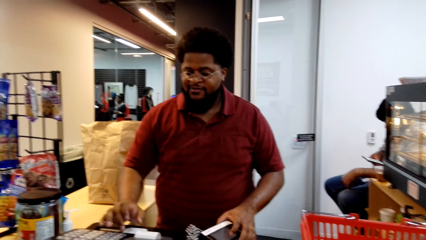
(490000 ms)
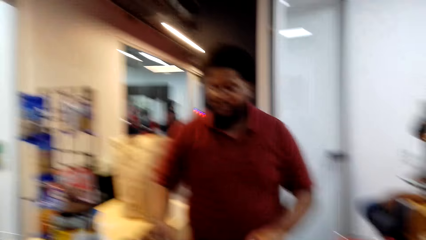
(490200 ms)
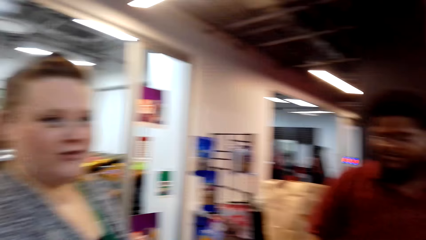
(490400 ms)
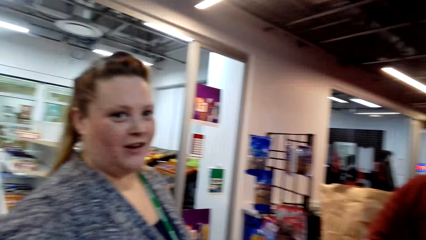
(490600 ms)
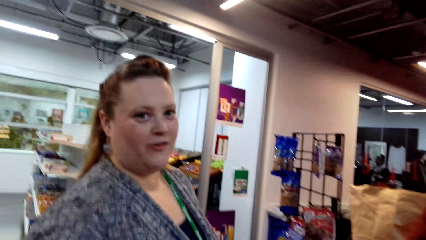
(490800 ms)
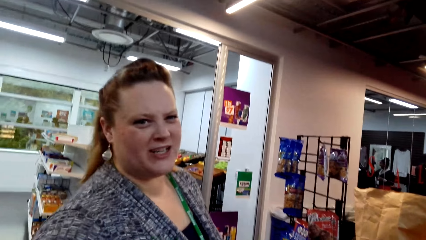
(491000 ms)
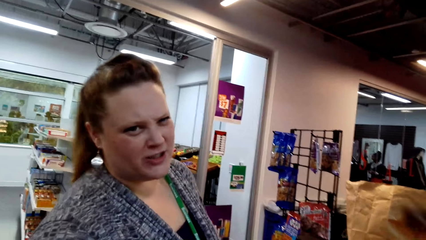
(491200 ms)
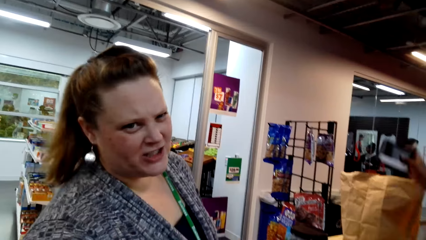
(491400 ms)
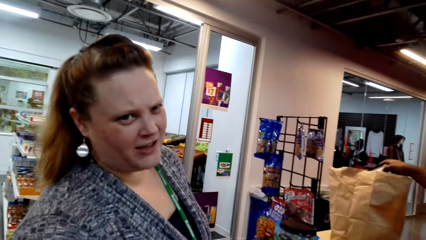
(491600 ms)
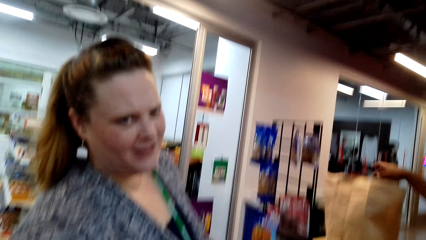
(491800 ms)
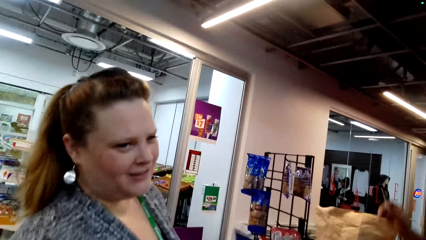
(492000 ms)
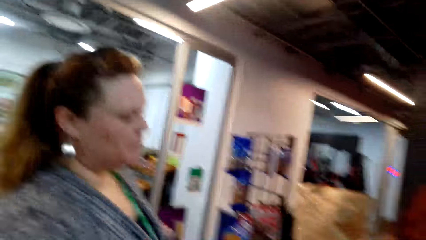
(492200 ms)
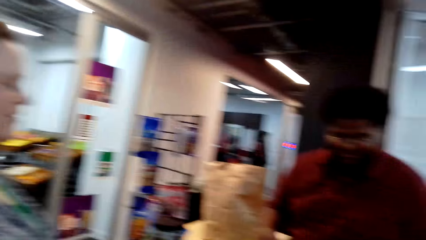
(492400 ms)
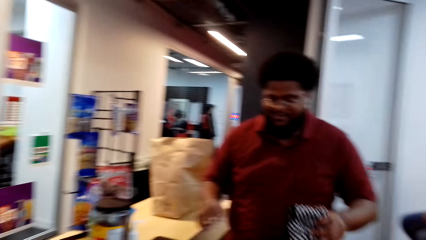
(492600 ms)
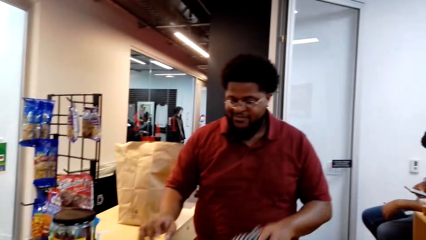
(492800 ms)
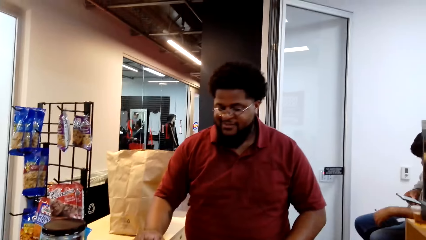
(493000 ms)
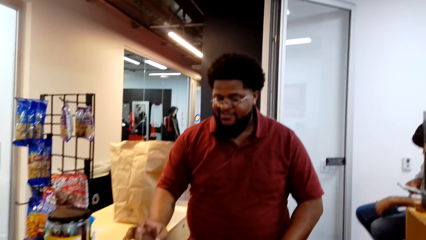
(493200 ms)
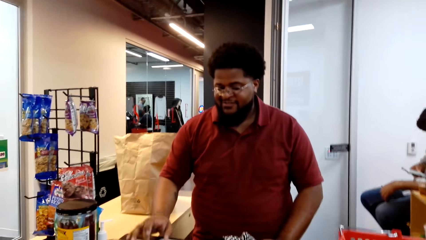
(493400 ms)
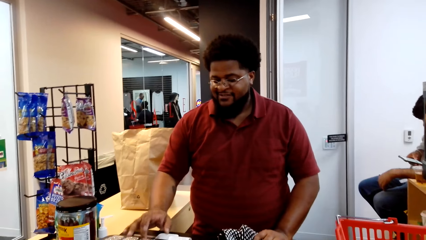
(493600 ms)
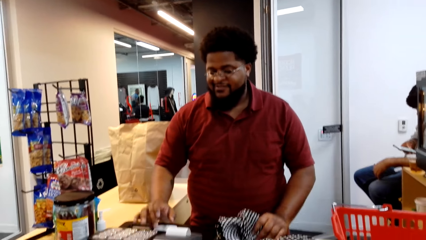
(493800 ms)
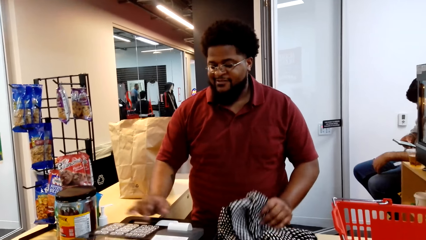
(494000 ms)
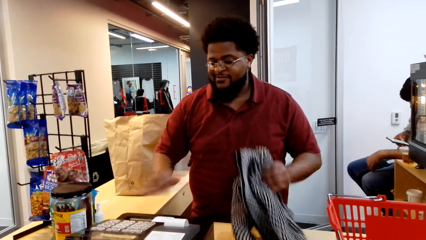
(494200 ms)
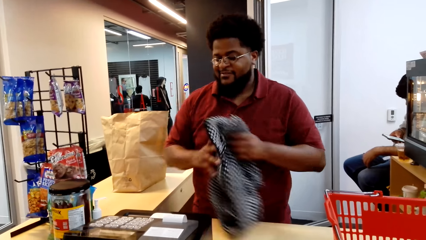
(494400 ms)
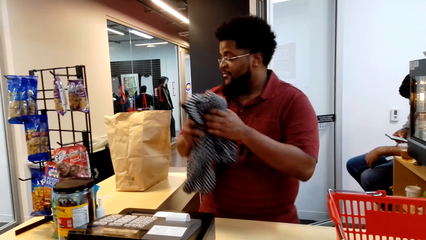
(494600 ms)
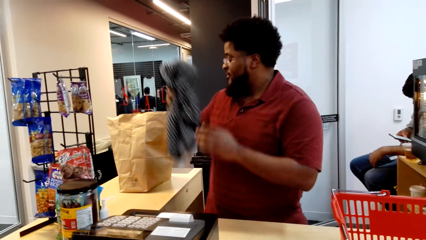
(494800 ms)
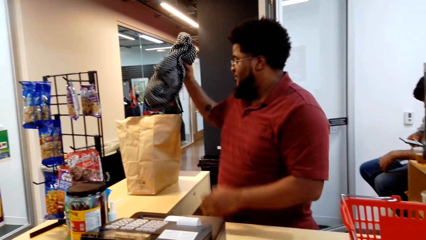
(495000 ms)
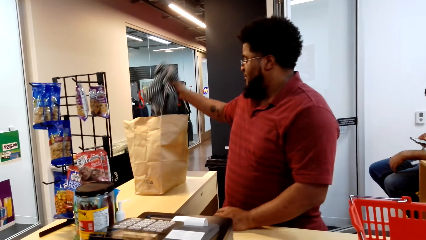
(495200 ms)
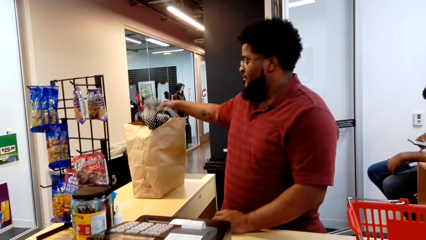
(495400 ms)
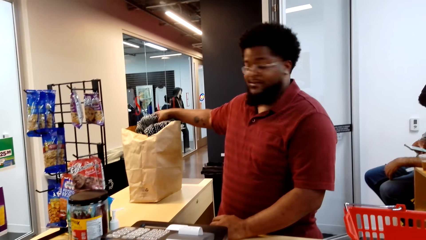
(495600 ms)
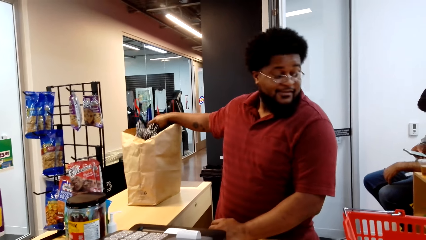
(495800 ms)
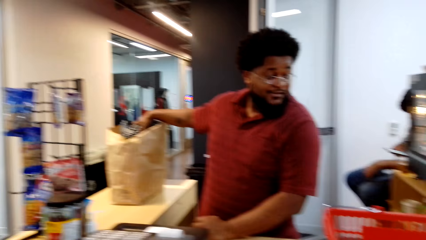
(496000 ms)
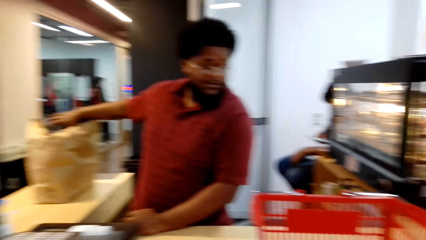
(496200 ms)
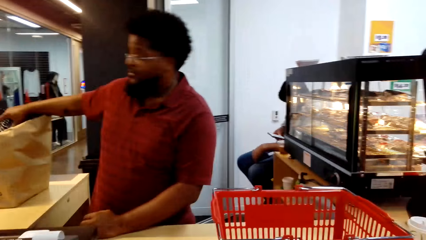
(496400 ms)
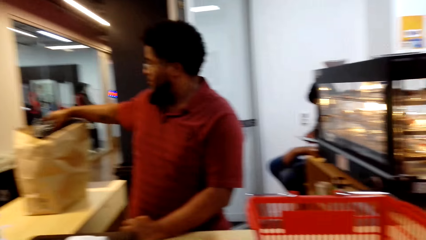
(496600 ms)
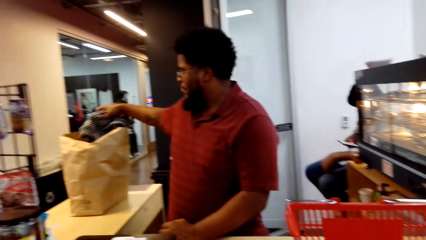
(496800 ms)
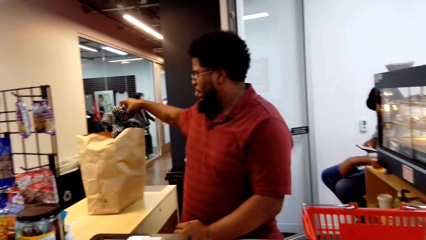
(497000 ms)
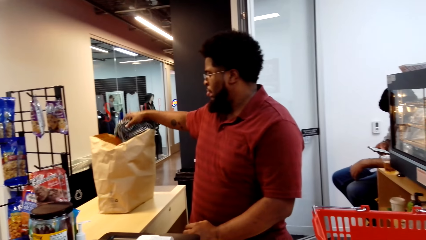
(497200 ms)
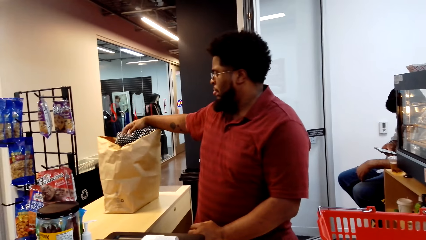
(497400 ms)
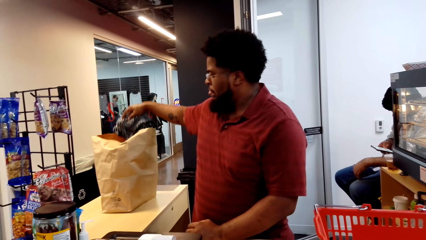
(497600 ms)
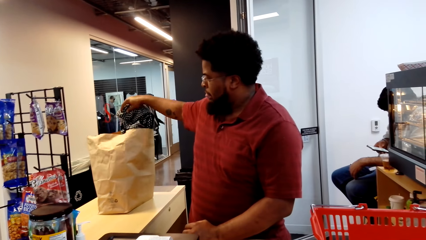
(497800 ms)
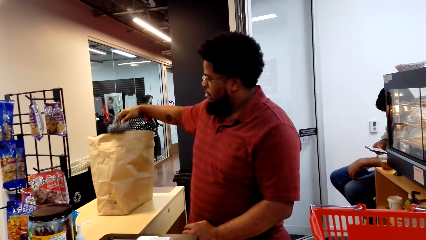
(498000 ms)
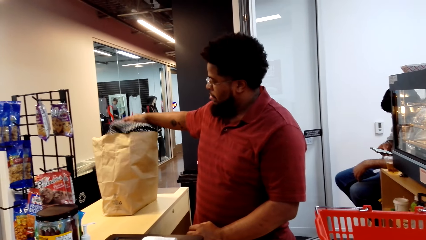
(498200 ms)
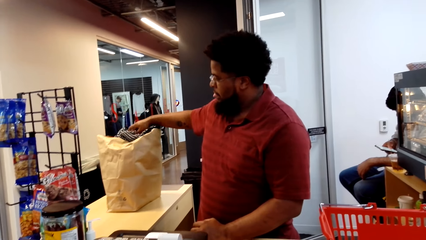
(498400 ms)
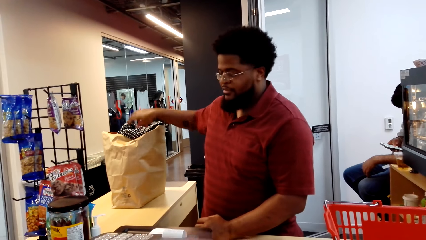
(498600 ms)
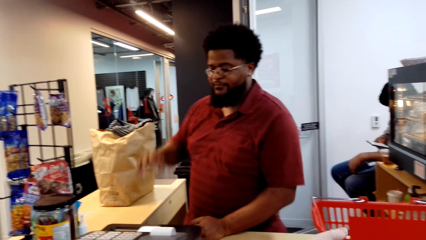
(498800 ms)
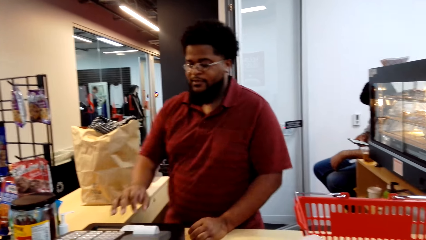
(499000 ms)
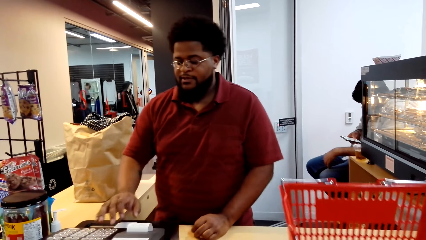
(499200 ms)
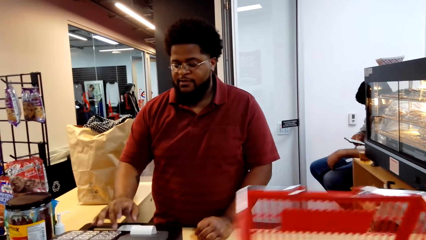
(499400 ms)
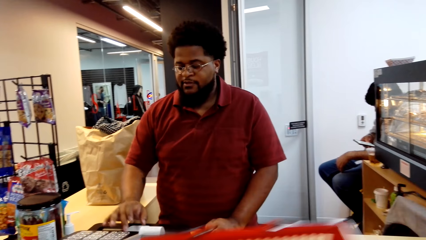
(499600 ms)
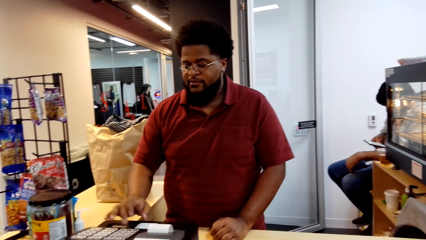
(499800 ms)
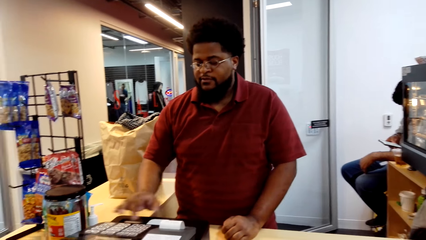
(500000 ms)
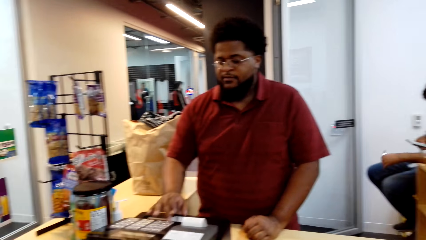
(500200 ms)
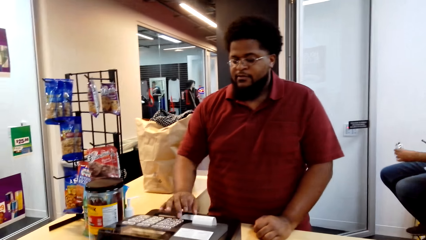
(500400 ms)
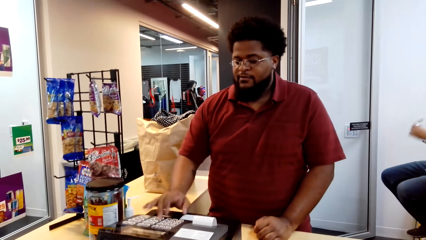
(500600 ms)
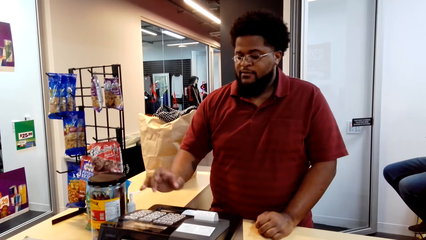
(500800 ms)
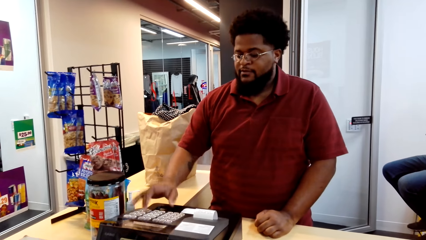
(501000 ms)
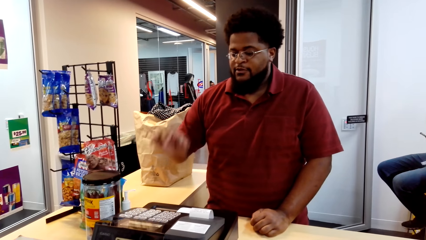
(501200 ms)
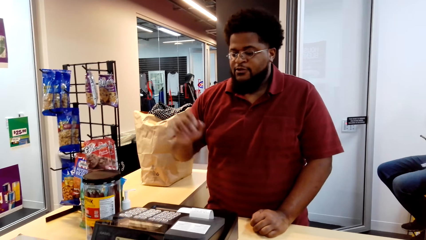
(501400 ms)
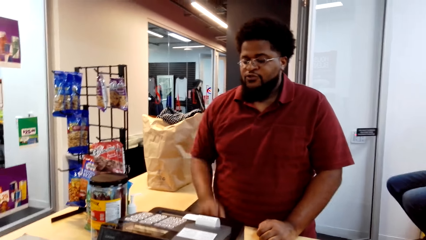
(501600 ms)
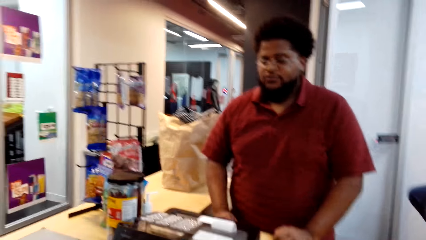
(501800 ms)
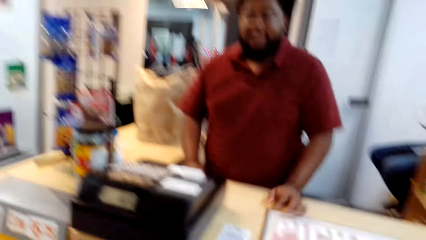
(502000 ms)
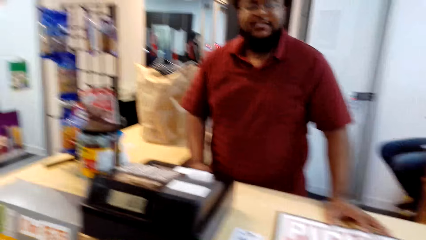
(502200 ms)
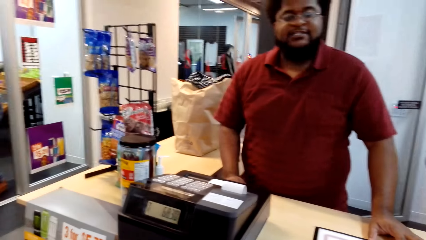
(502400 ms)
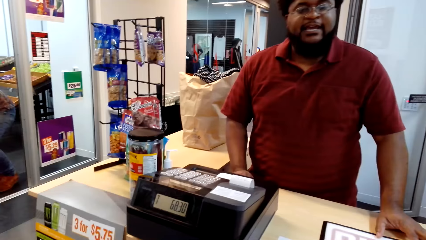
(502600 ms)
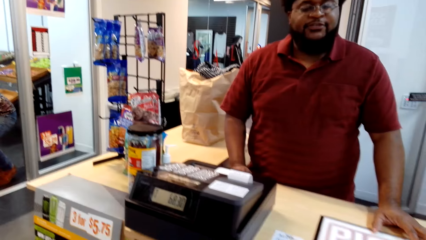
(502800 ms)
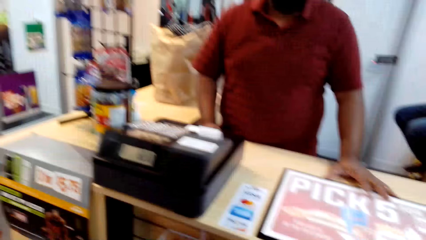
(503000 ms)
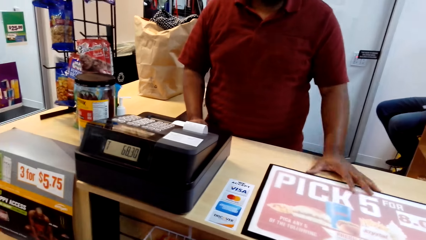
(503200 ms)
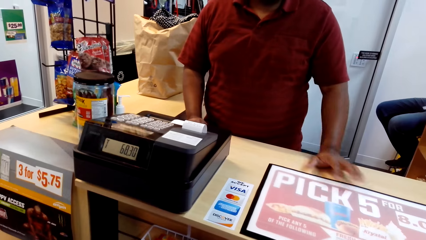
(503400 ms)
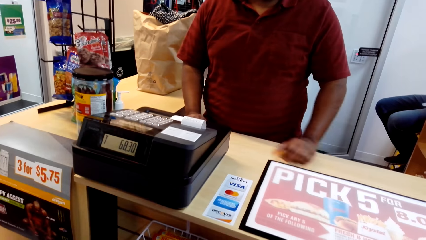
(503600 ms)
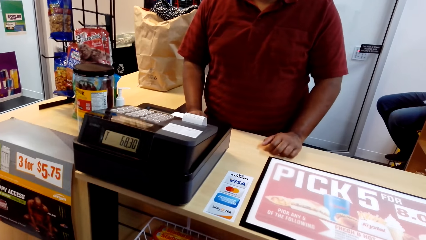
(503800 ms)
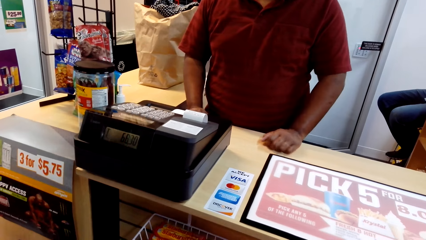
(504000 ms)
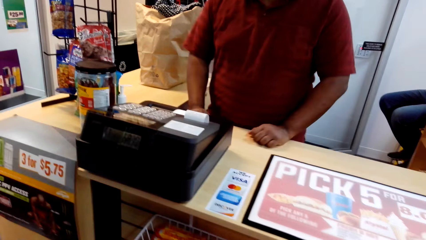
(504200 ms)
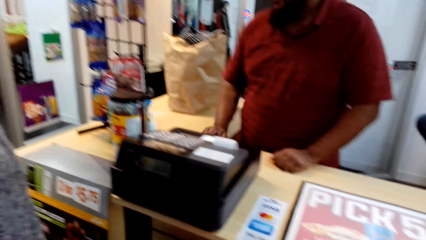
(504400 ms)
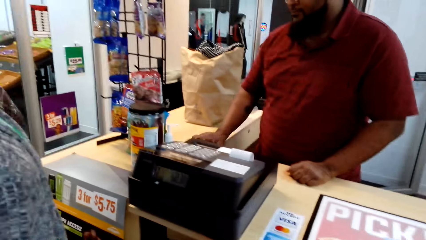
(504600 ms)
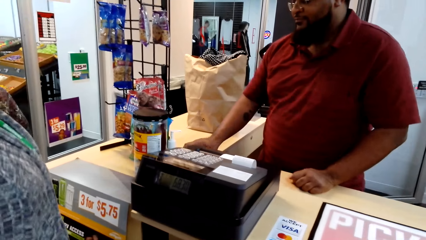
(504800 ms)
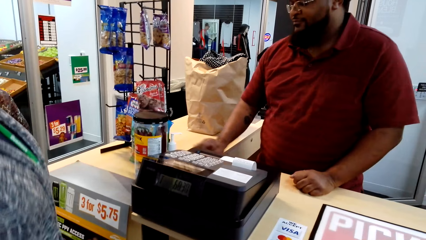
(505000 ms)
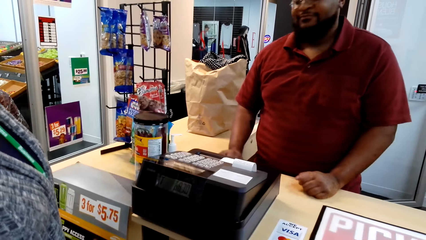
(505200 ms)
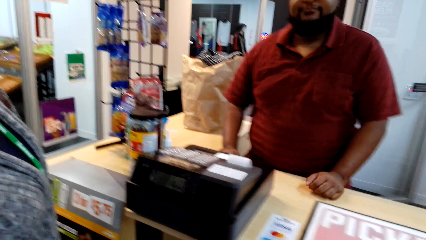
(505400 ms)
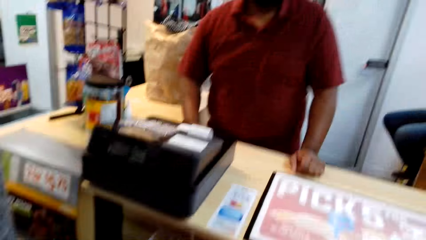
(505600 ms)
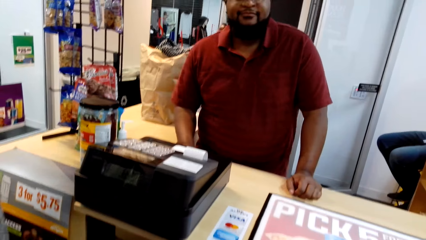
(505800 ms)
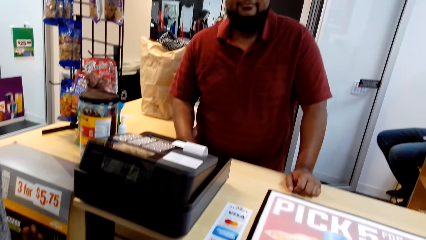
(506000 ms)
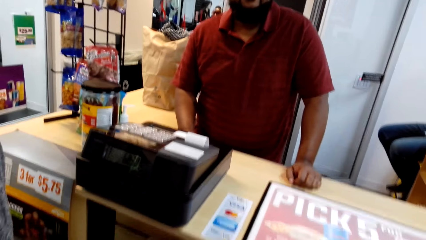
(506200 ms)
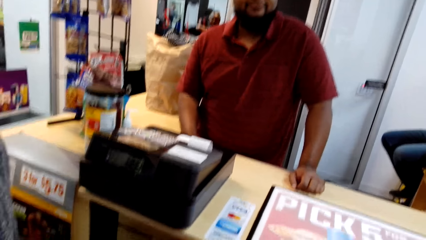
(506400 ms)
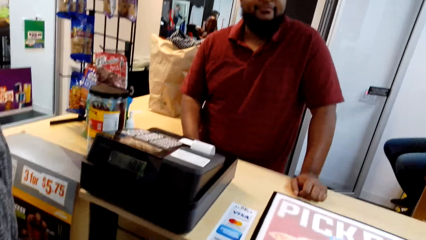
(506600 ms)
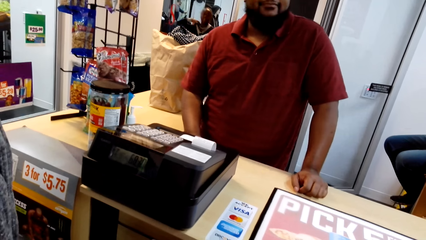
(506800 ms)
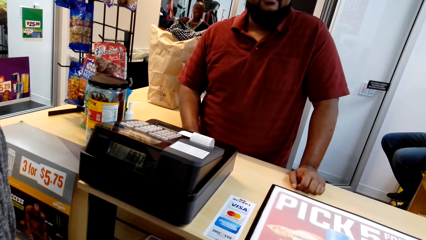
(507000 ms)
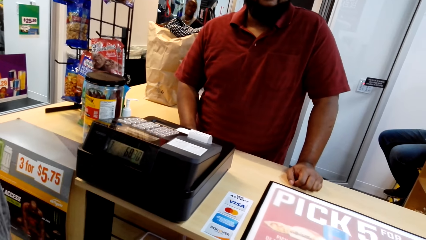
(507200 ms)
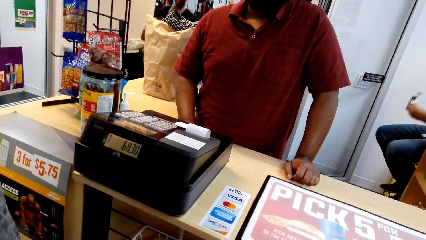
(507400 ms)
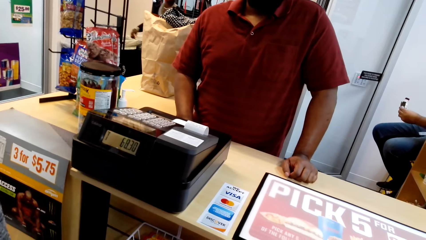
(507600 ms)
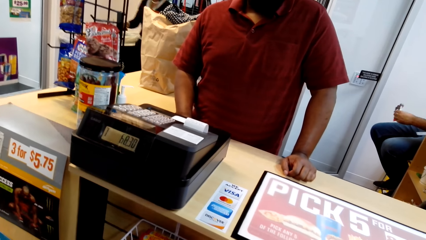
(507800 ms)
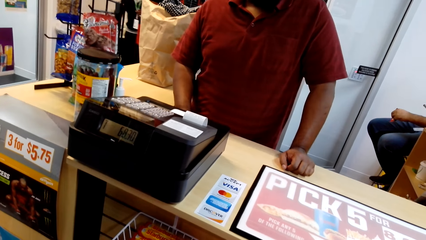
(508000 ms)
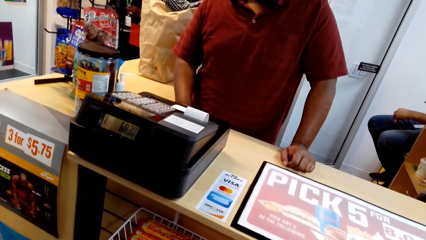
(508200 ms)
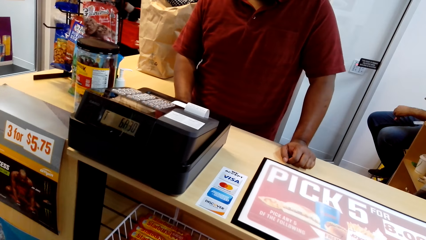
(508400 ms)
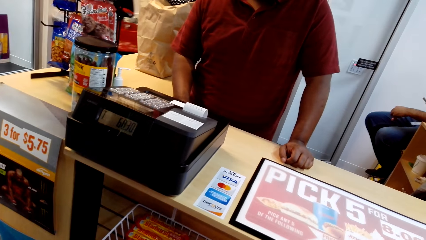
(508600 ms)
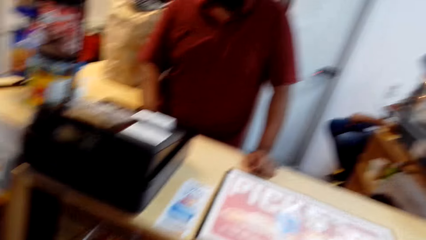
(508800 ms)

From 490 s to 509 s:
A cashier presses a cash register machine. The cashier puts a box in a shopping bag. The cashier presses the cash register machine. The cashier puts a cloth on the right hand and puts the cloth in the shopping bag. The camera wearer puts down the tray. The cashier presses the cash register machine. A woman takes a basket. The cashier puts hands on the table. The cashier moves a hand. The cashier moves a hand again.
